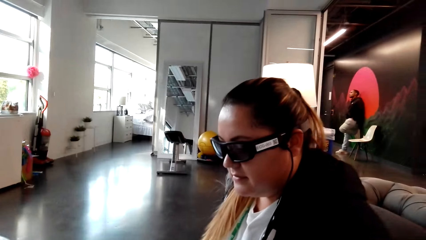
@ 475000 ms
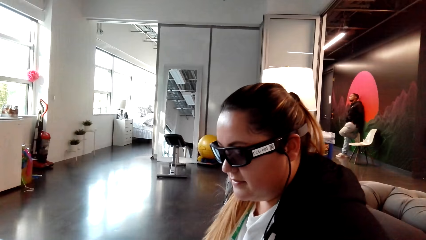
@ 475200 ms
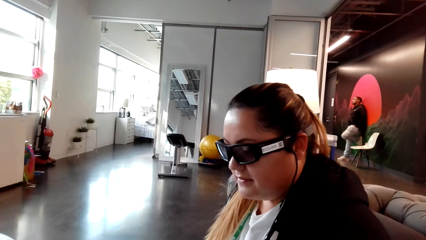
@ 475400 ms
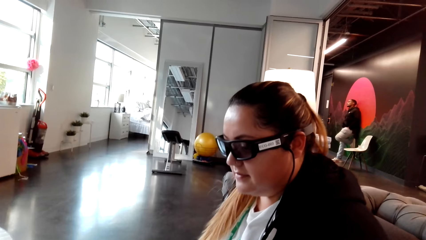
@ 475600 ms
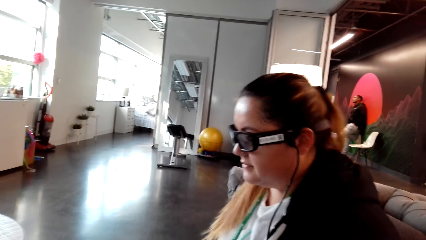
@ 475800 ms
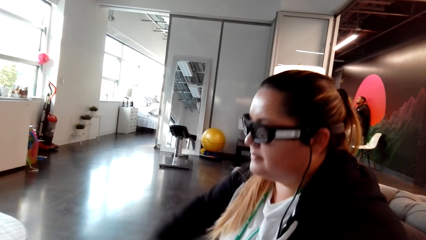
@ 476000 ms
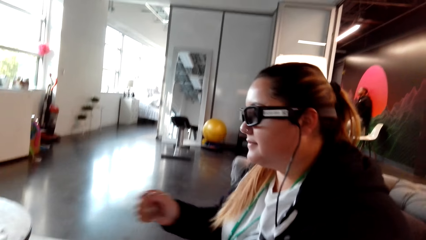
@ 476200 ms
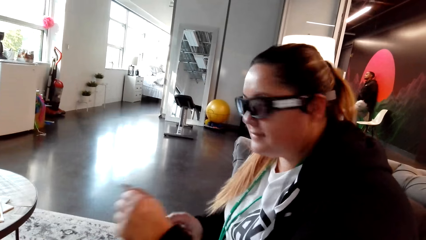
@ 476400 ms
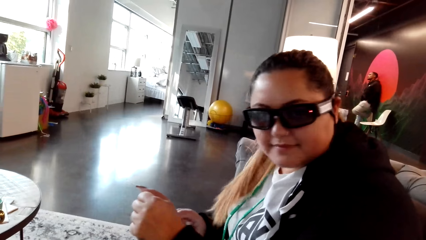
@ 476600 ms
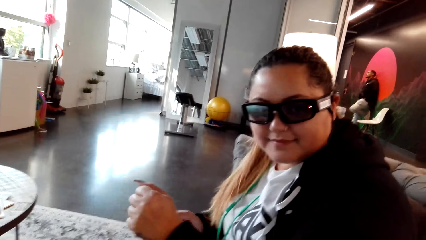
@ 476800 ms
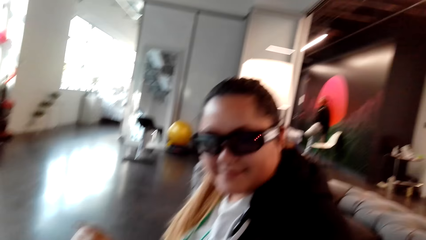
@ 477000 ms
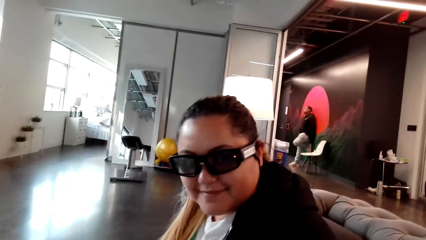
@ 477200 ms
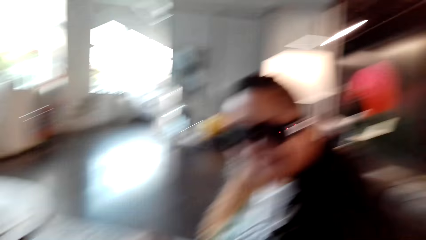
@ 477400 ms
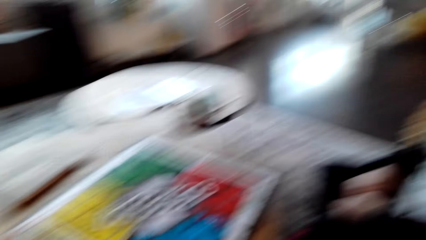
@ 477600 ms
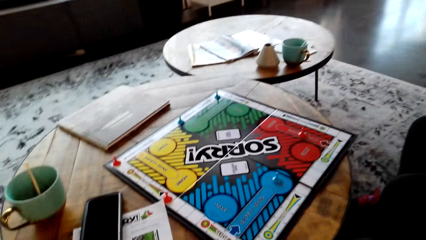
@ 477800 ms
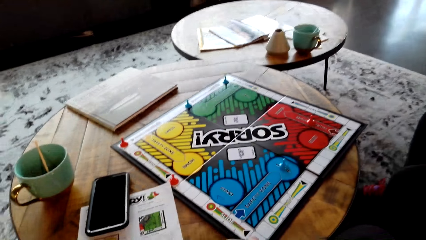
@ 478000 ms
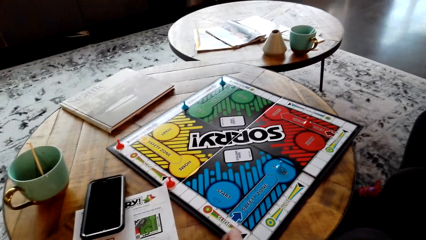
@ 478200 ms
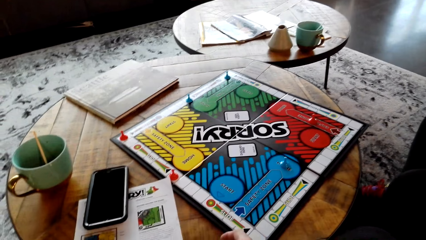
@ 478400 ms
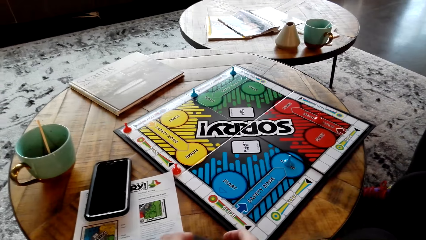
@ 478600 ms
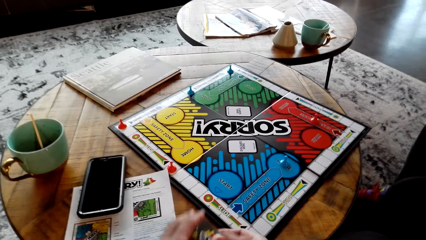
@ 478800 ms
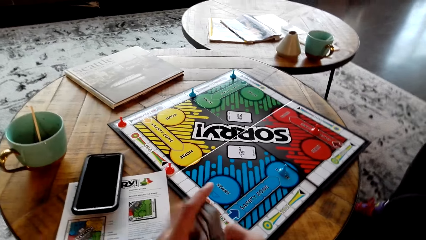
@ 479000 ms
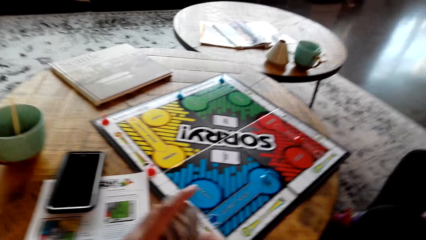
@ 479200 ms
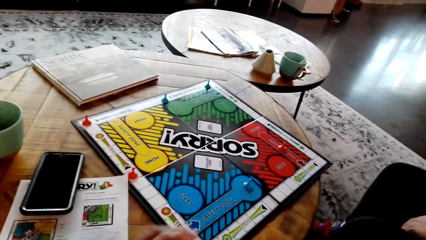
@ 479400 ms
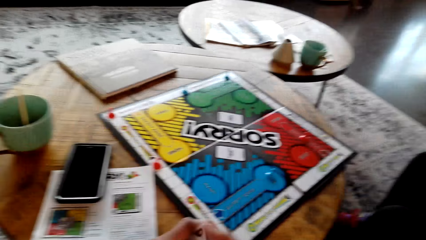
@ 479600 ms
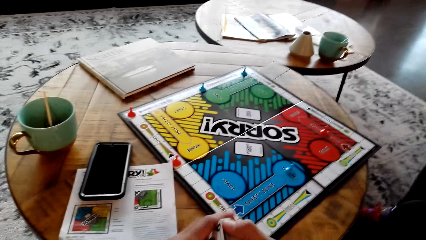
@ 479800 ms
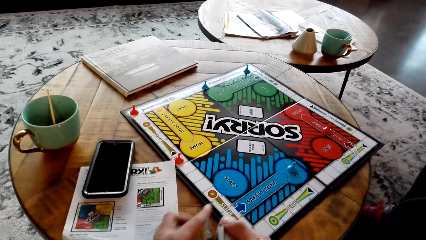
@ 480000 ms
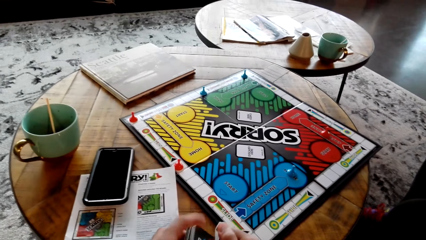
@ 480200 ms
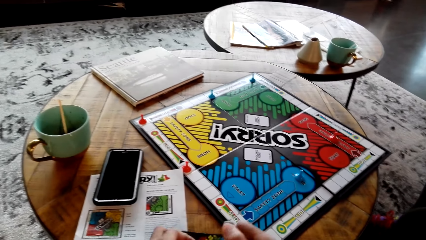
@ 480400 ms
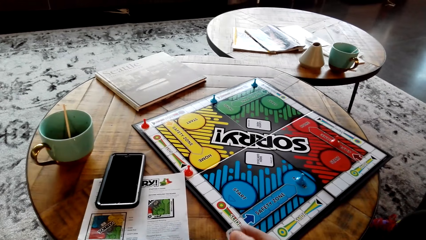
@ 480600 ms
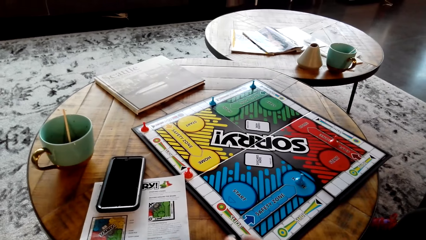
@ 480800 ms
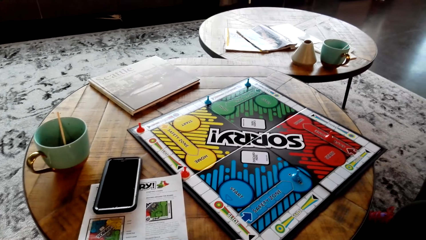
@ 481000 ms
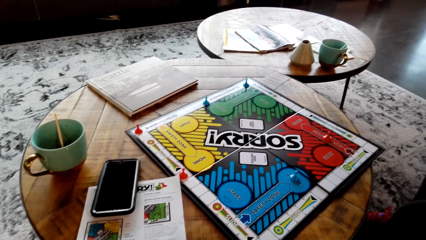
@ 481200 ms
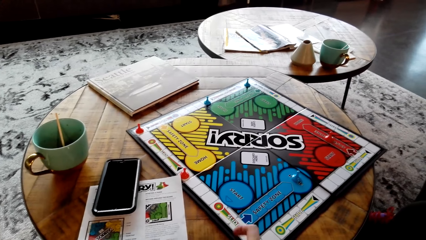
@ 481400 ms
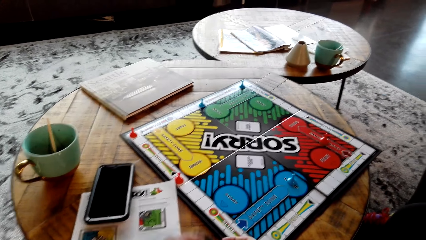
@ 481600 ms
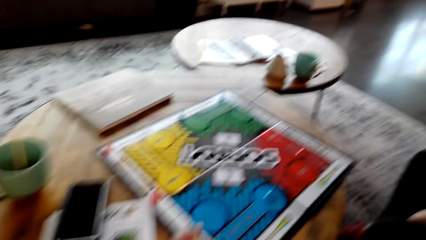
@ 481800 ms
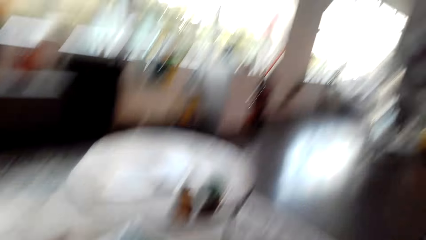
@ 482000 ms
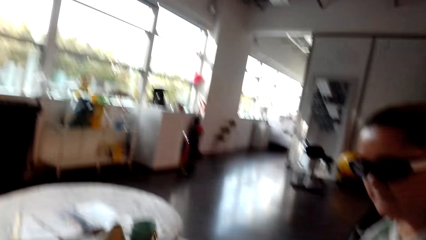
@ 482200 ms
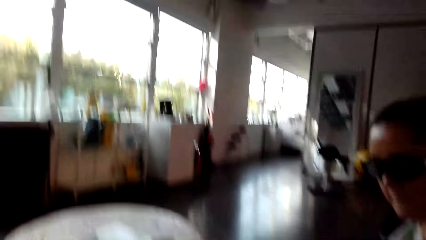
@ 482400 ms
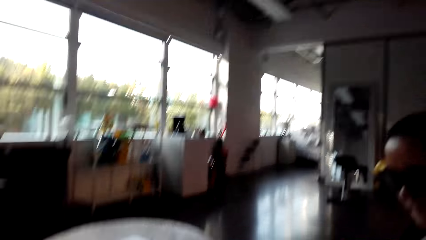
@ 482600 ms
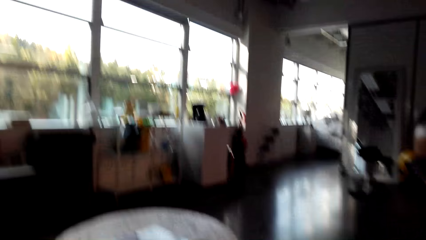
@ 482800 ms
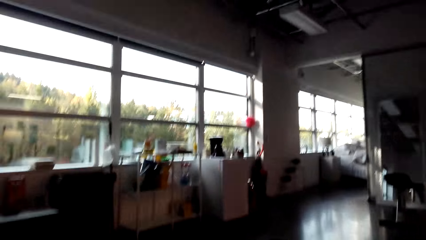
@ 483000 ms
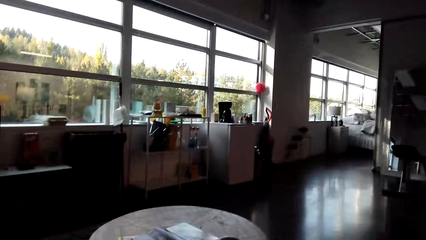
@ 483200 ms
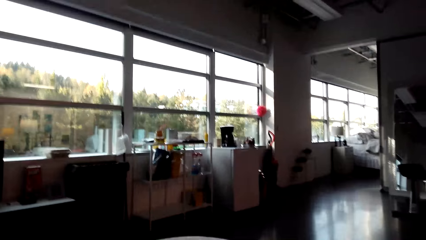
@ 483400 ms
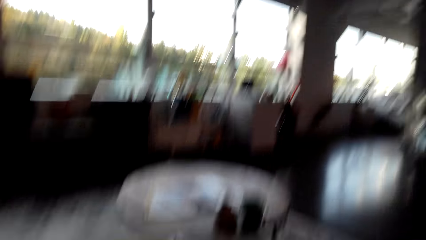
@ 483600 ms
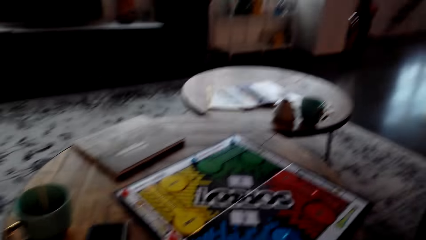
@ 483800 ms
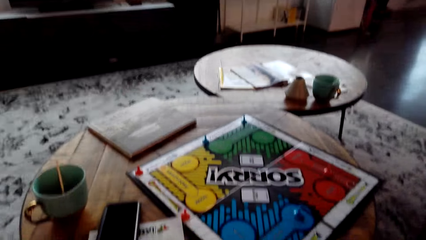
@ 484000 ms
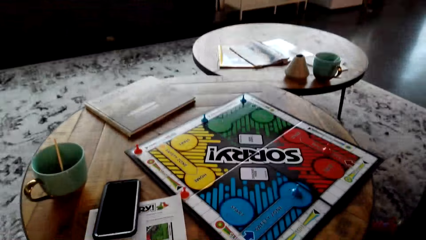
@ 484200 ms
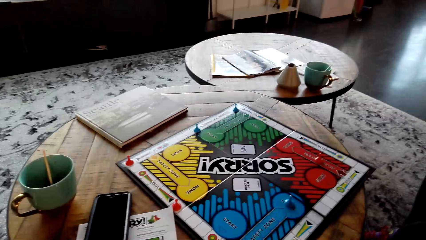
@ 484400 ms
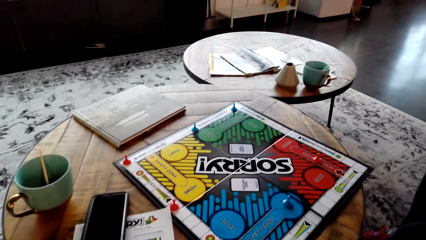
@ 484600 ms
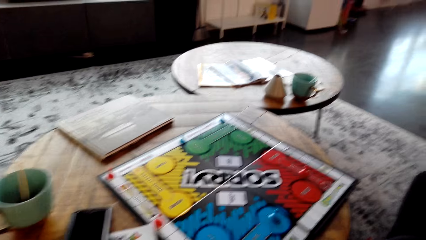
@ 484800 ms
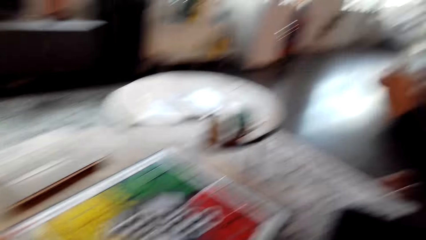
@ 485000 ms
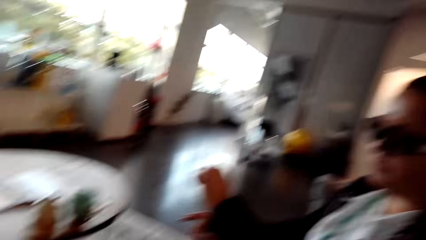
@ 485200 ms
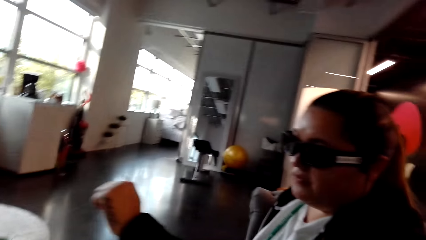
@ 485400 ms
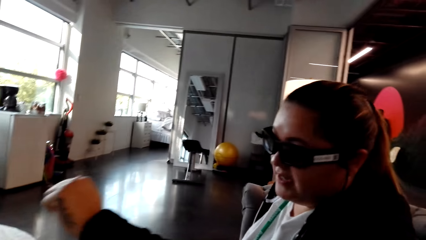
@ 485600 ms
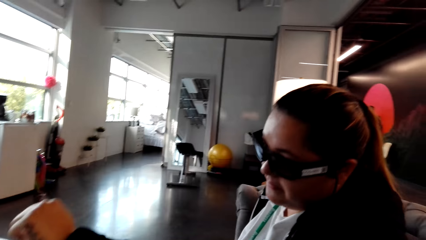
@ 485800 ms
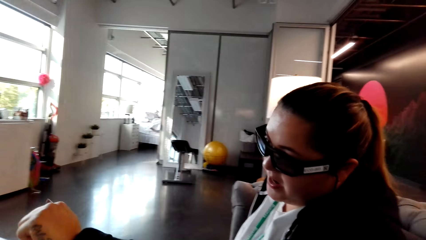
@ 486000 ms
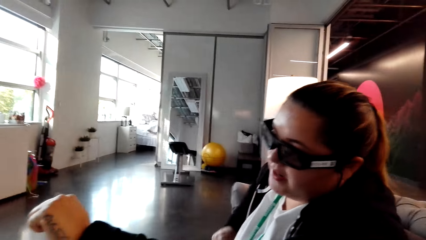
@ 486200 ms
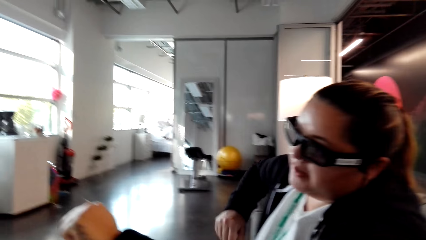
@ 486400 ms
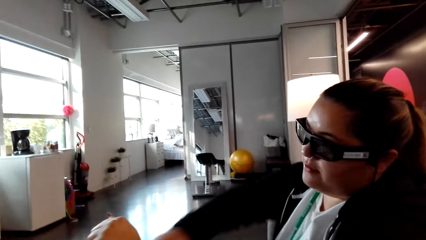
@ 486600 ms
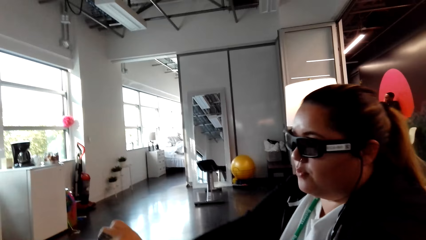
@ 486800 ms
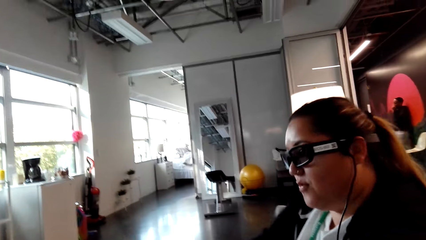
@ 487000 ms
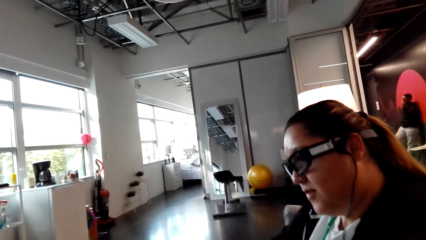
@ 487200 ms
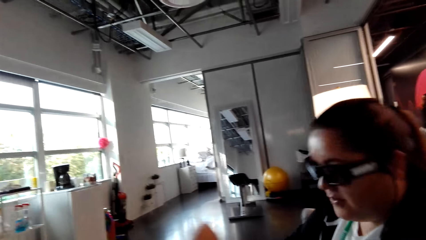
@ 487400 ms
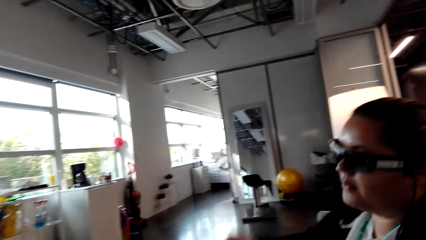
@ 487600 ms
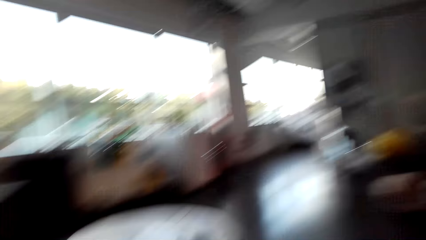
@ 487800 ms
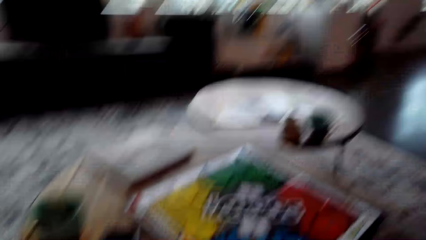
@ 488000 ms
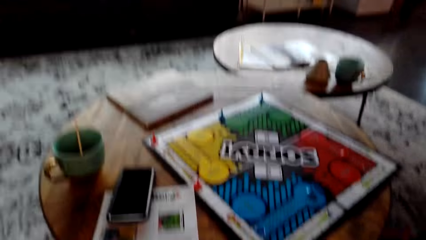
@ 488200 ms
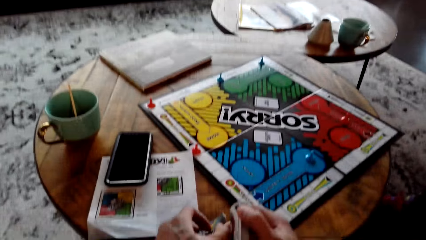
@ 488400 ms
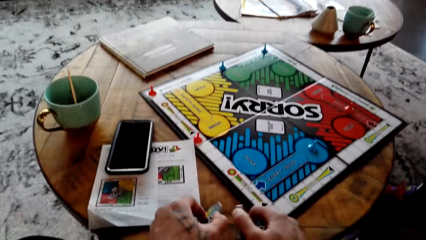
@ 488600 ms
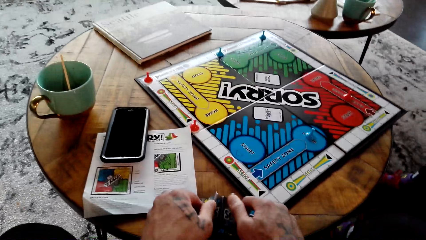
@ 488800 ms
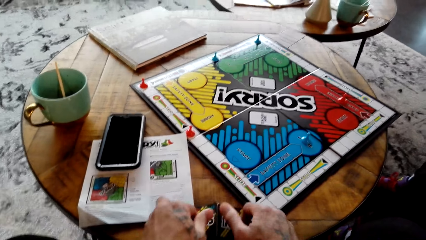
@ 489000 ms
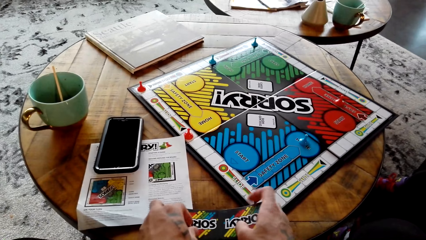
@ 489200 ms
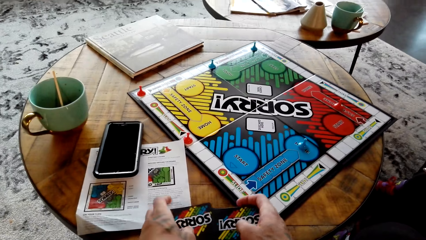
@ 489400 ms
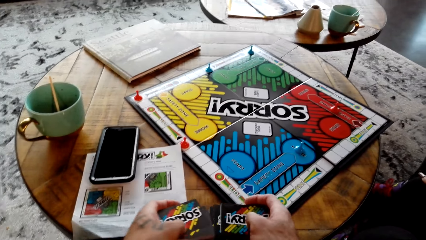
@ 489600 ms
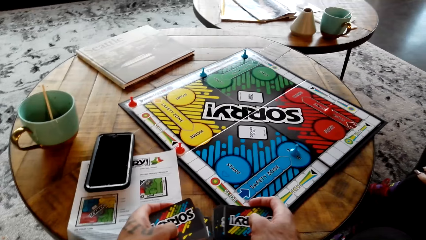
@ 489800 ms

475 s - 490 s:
The camera wearer interacts with the woman, looks around and converses with the woman. The woman moves her hand. The camera wearer shuffles the cards. The woman interacts with the camera wearer. The woman moves her hands. The camera wearer shuffles the cards.
